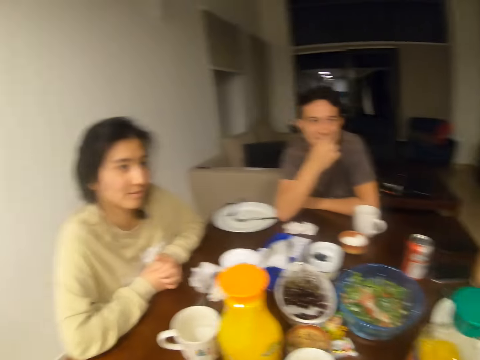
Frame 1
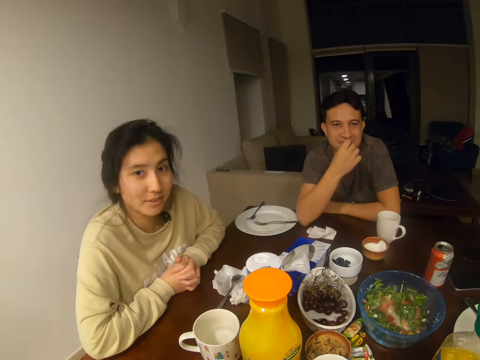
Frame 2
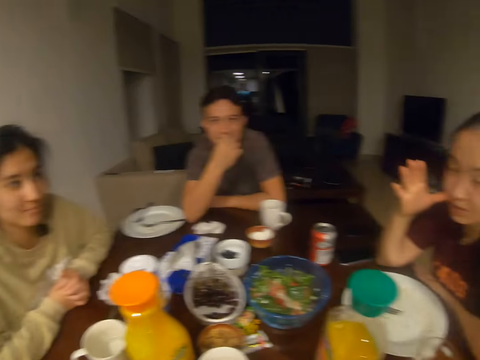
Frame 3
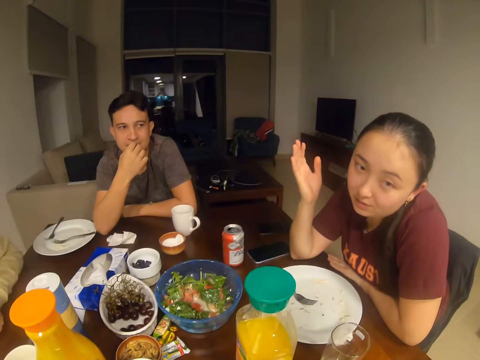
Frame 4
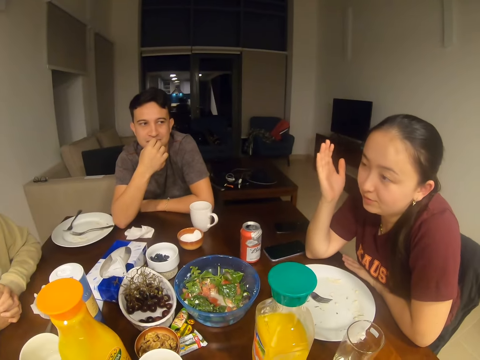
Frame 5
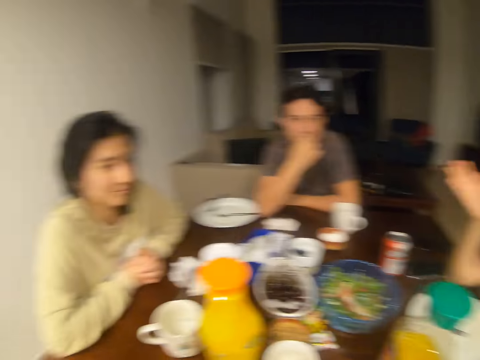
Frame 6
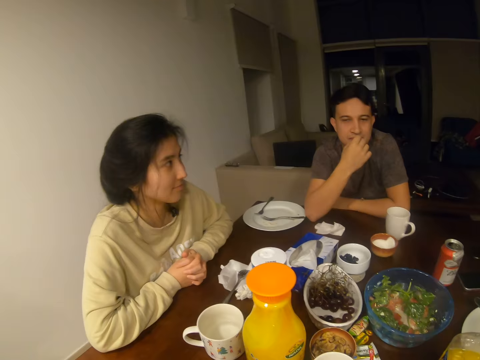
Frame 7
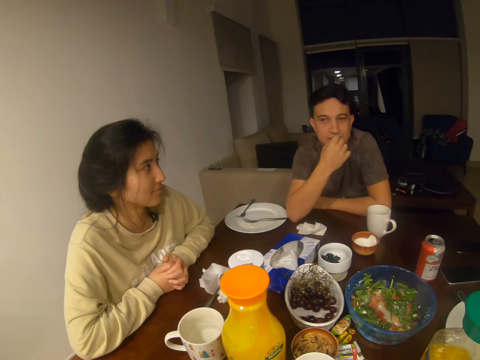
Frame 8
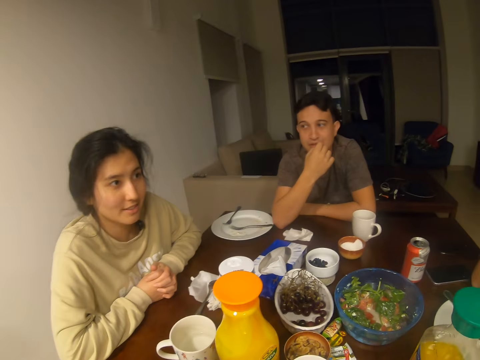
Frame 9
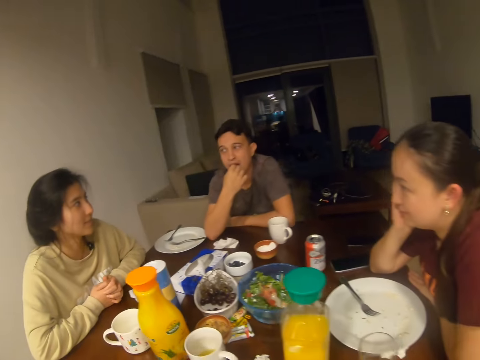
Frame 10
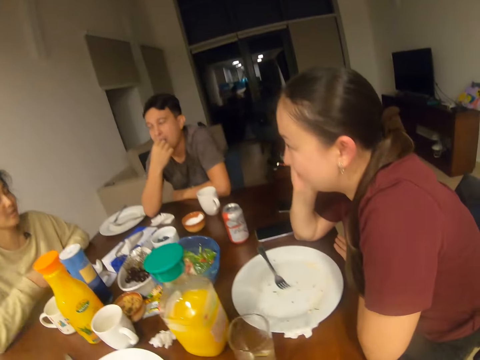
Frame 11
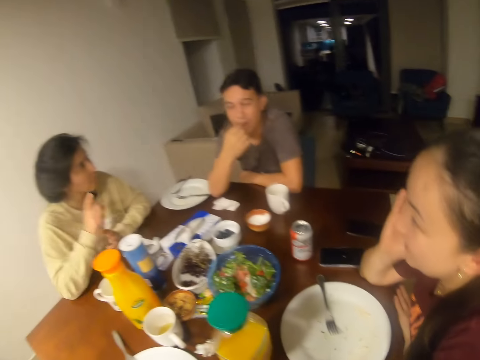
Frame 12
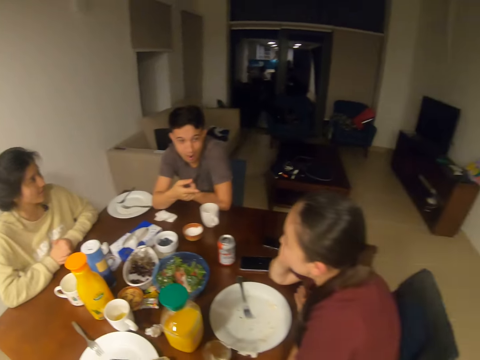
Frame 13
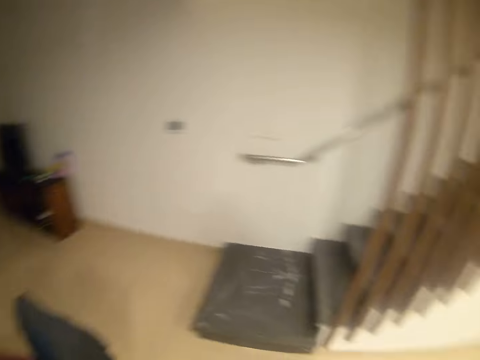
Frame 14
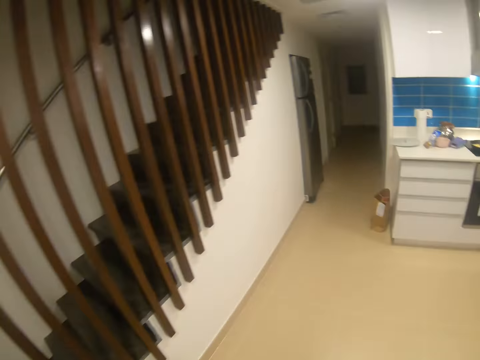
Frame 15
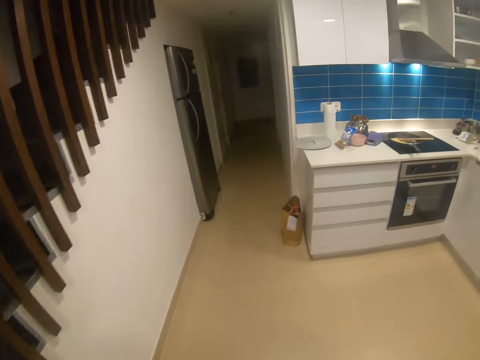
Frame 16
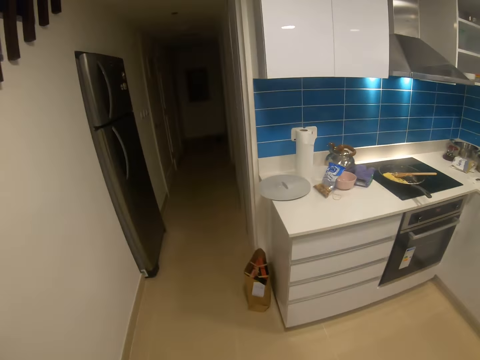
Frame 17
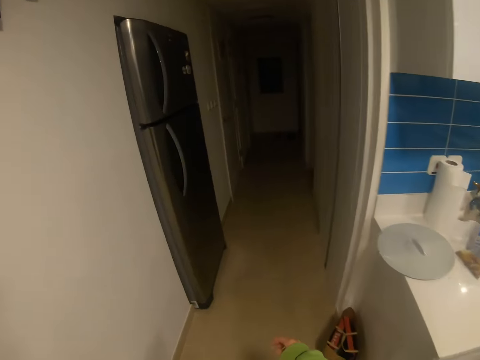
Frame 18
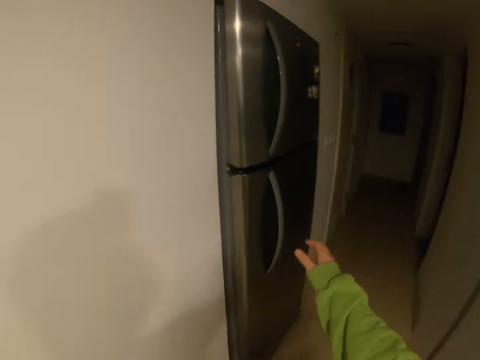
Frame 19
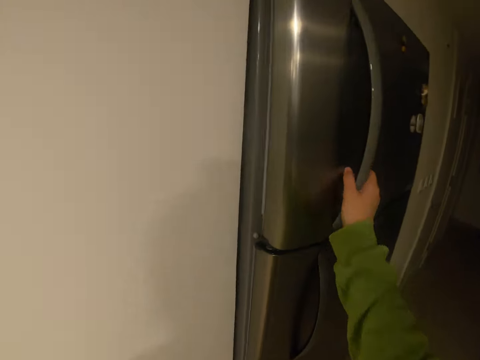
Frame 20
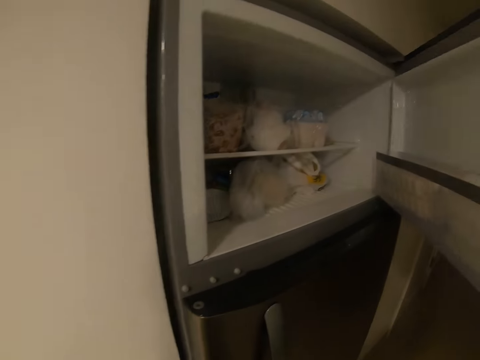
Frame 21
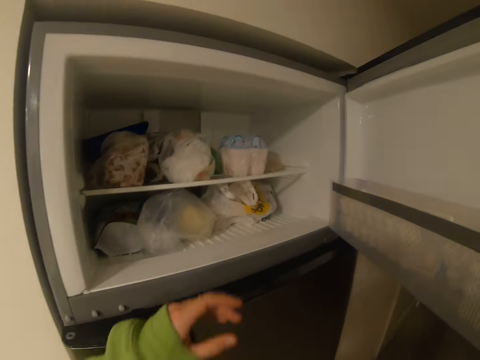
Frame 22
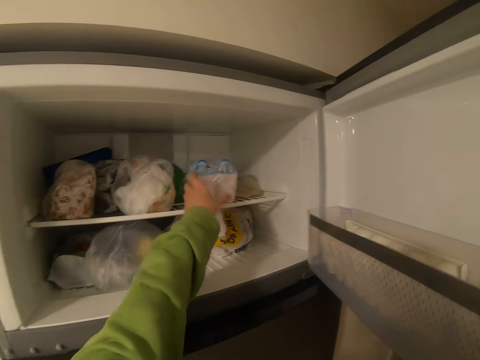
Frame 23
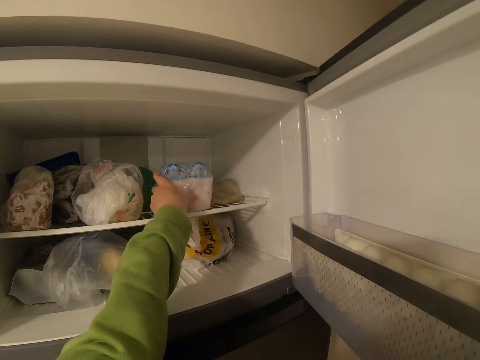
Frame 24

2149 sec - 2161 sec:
A woman converses with the camera wearer, another woman and a man. A girl talks to another girl. The camera wearer walks towards the fridge. They open the fridge.

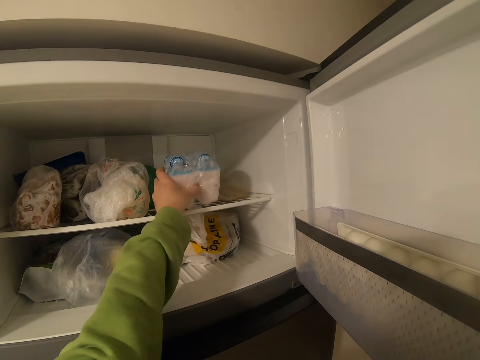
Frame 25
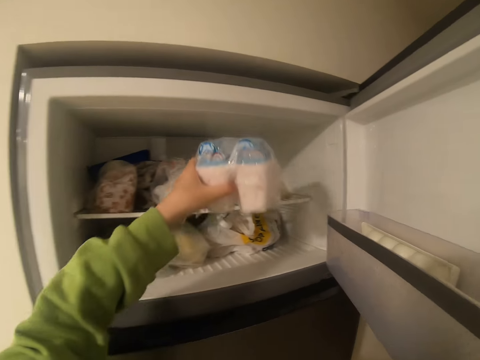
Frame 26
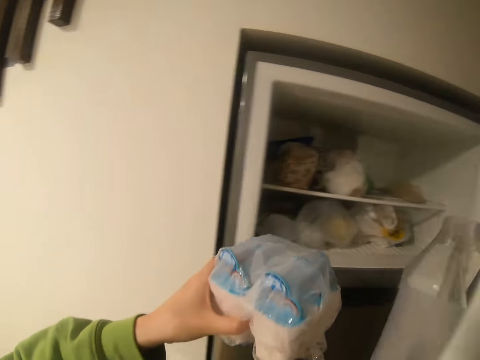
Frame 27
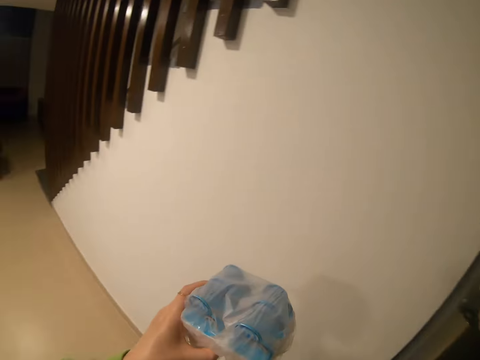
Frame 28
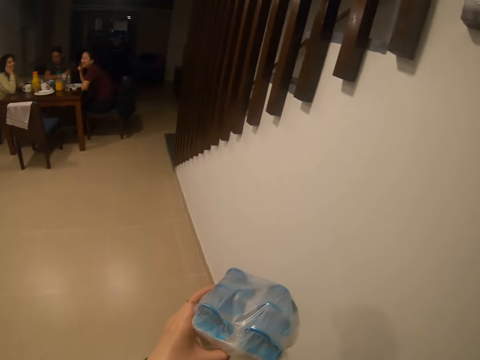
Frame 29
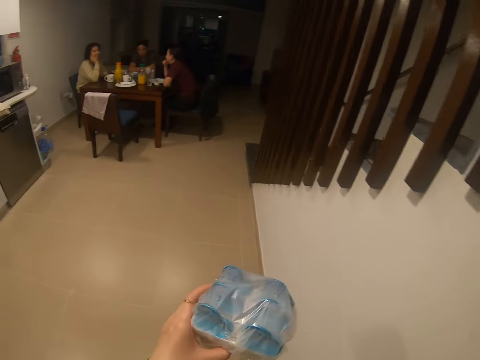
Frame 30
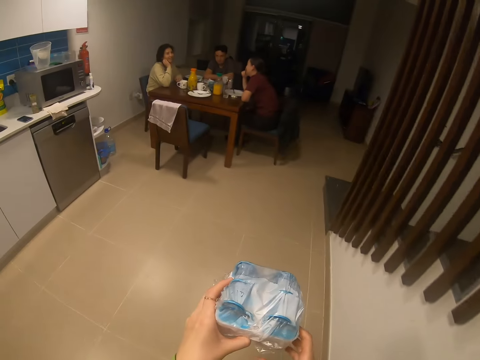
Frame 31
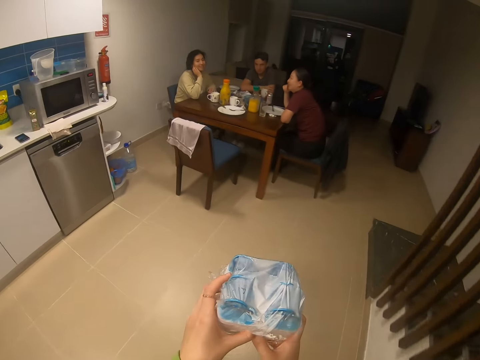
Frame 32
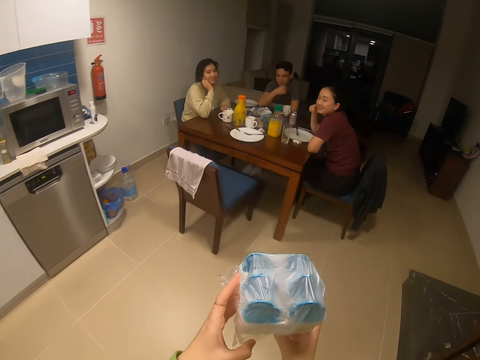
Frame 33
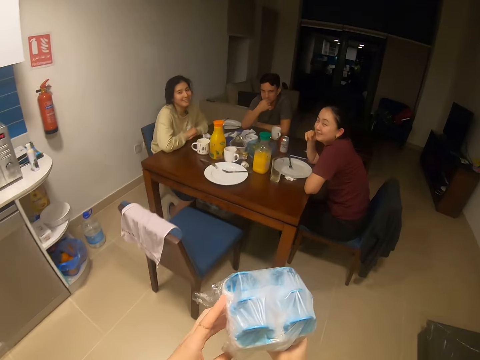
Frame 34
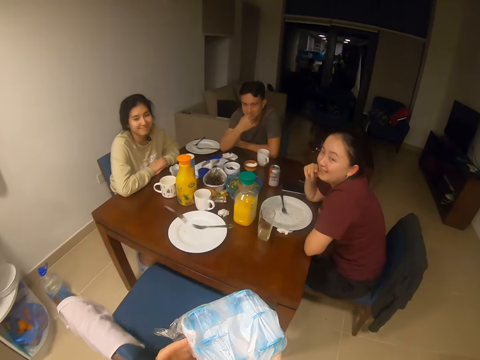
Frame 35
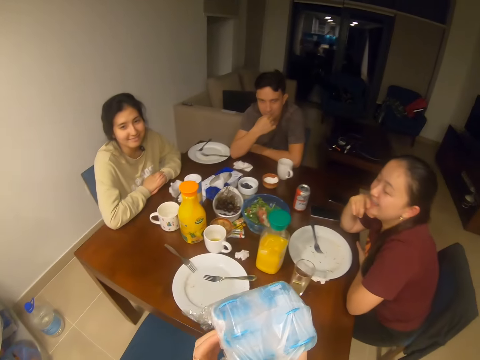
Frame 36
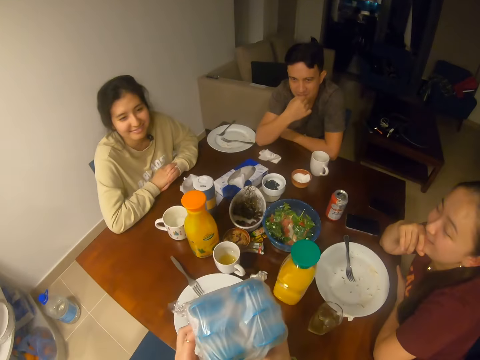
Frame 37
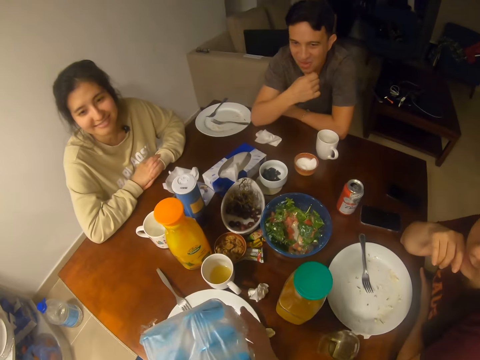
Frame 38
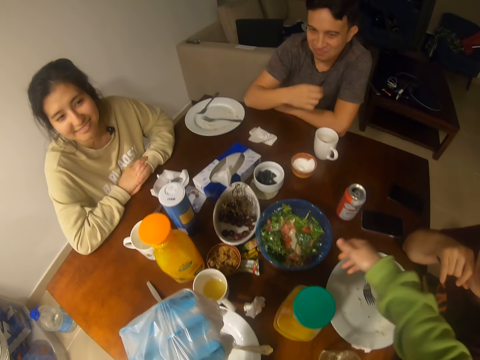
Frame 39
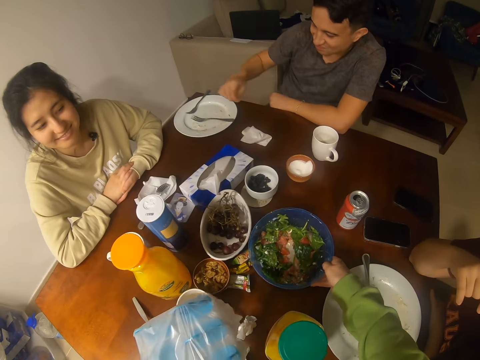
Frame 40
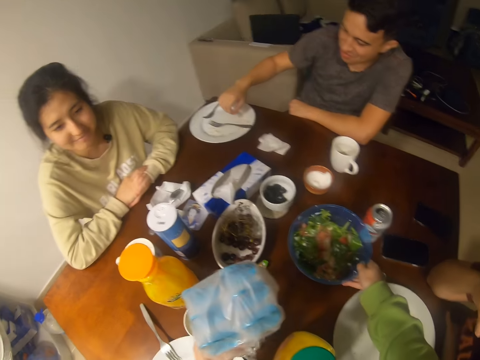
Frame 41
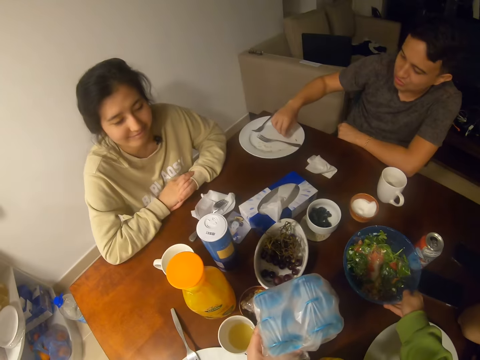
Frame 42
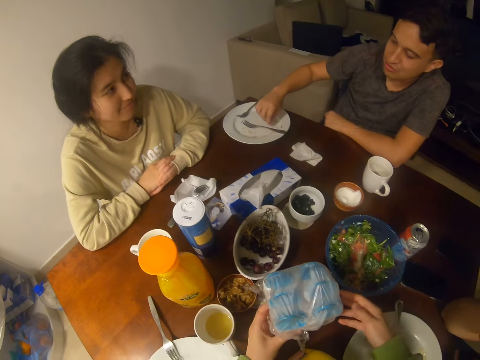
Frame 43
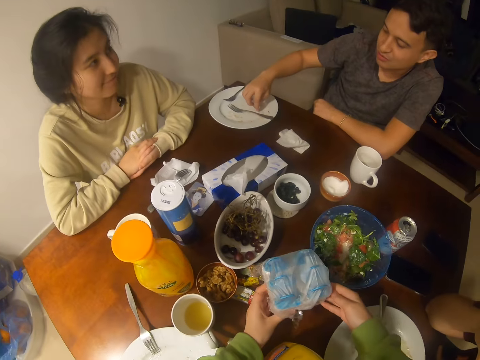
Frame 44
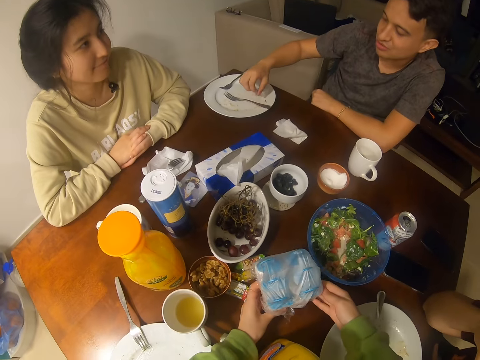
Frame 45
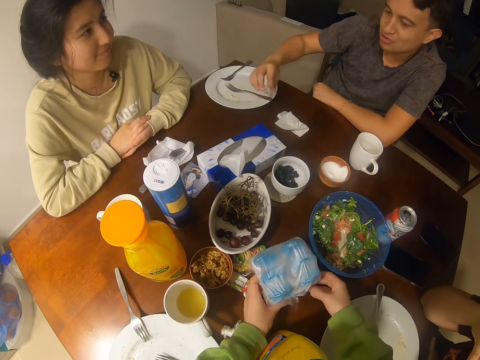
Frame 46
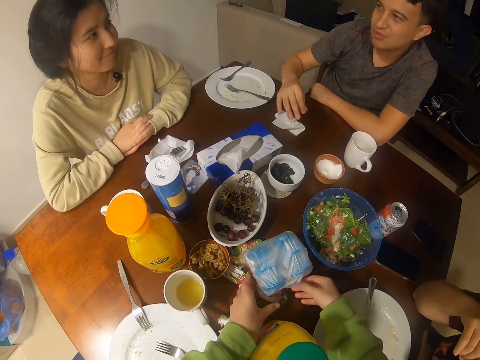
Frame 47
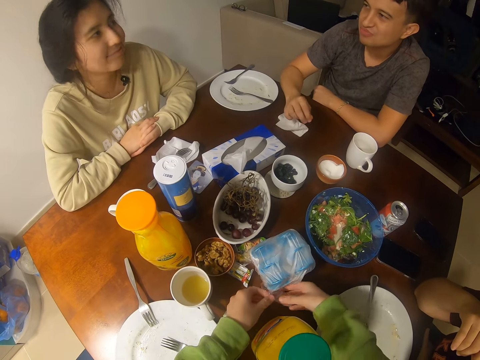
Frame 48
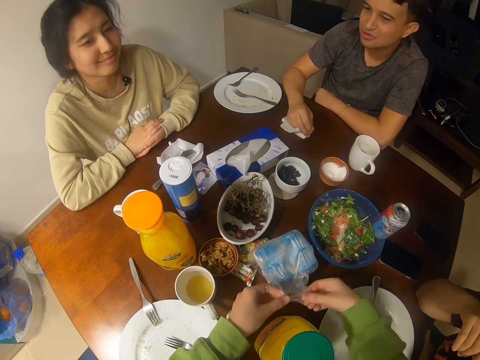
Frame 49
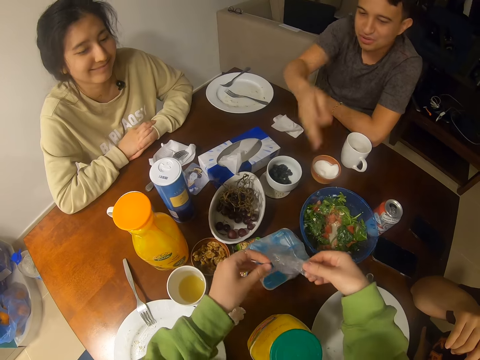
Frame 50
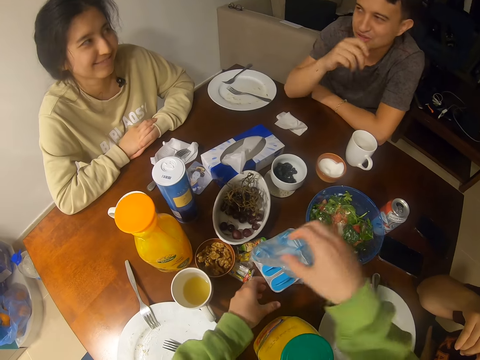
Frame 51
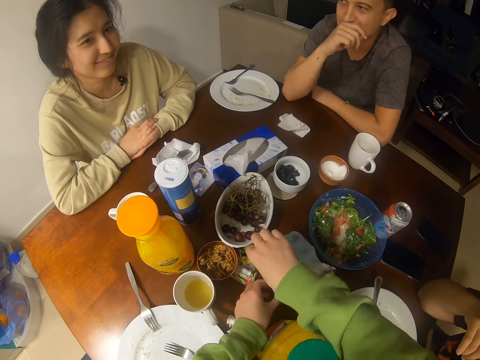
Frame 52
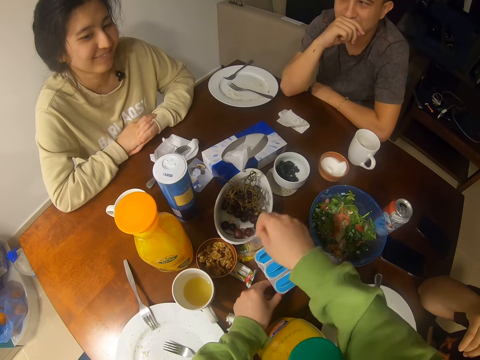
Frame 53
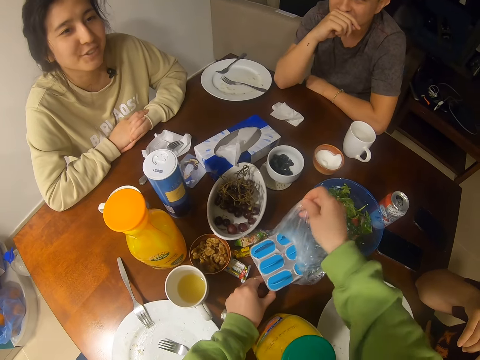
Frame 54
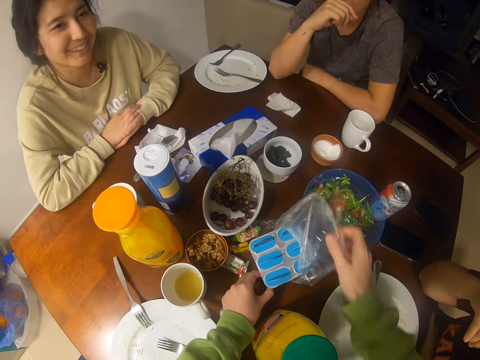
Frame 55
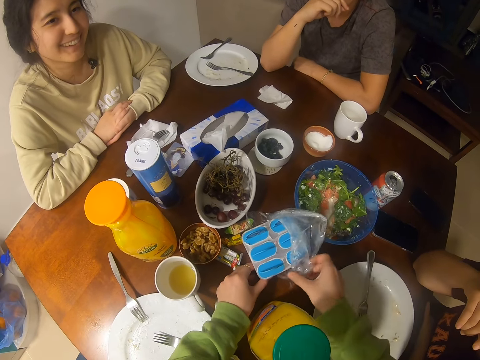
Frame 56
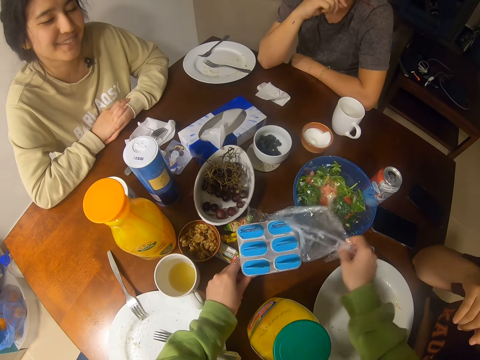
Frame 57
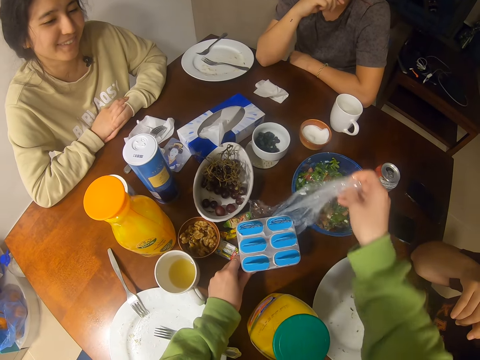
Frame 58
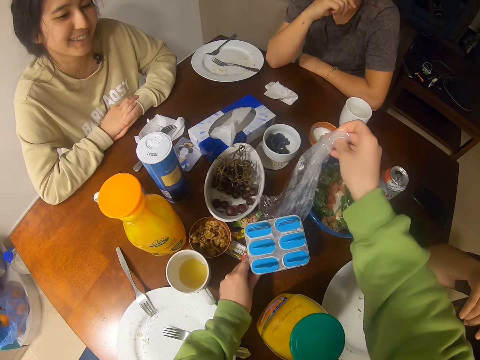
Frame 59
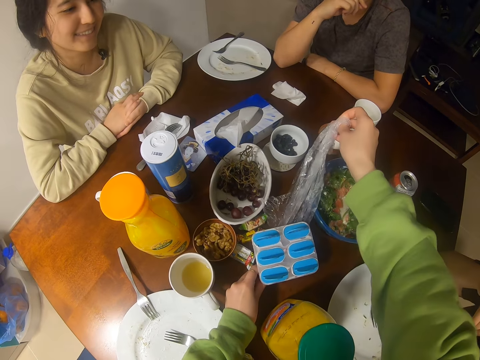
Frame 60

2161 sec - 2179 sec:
The camera wearer picks a tin of ice cream. They close the fridge. They walk towards the table. They hold something. They move the bowl of salad. They place the tin of ice cream on the table. A man converses with the camera wearer, a woman and another woman. Another man talks to a girl. The camera wearer removes the polythene paper on the ice cream tin. They remove the polythene.
